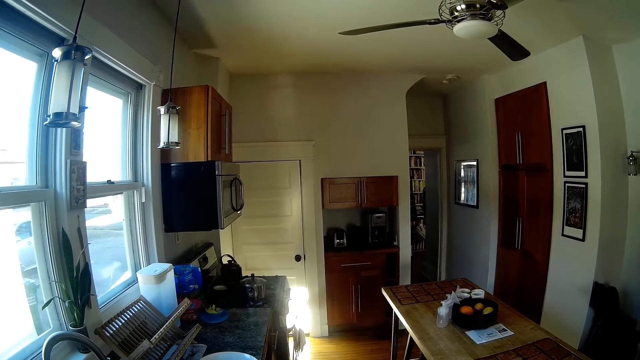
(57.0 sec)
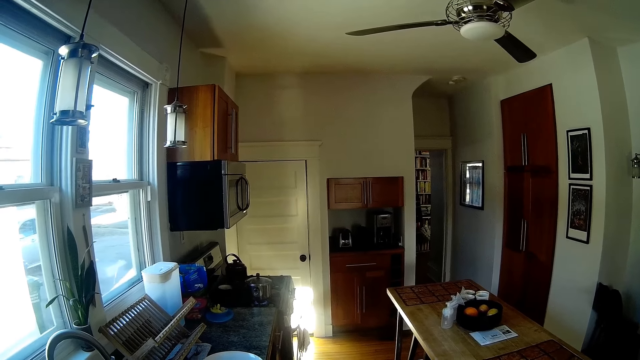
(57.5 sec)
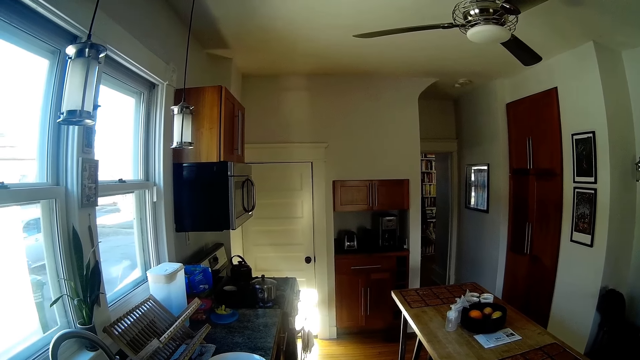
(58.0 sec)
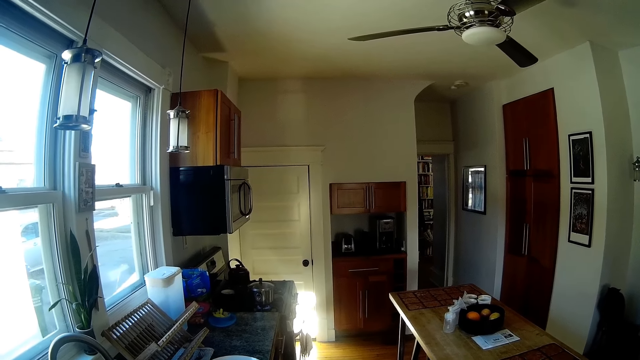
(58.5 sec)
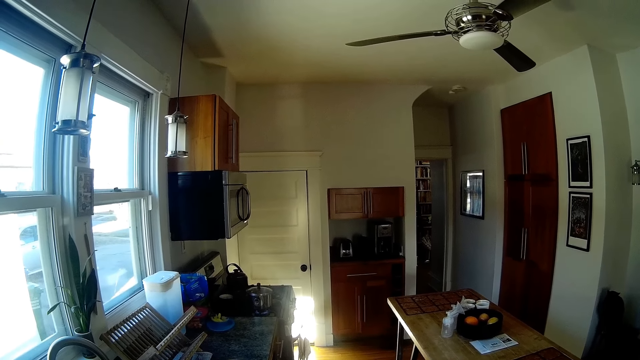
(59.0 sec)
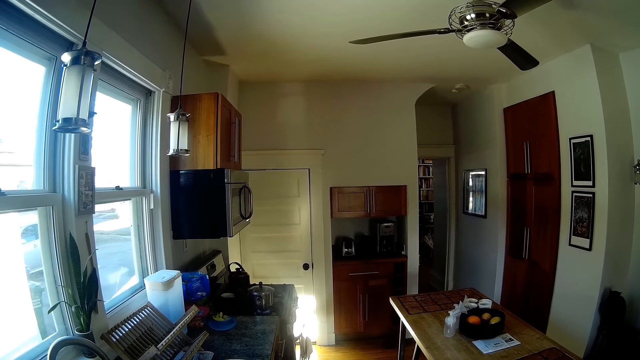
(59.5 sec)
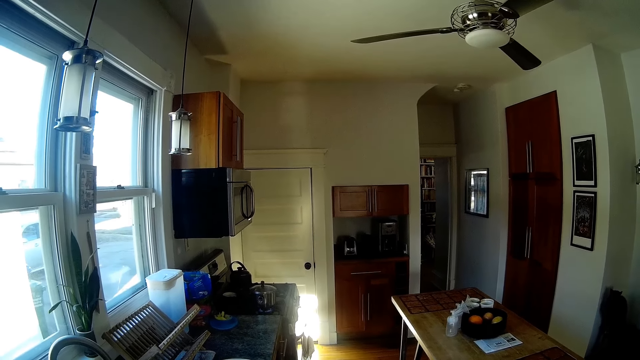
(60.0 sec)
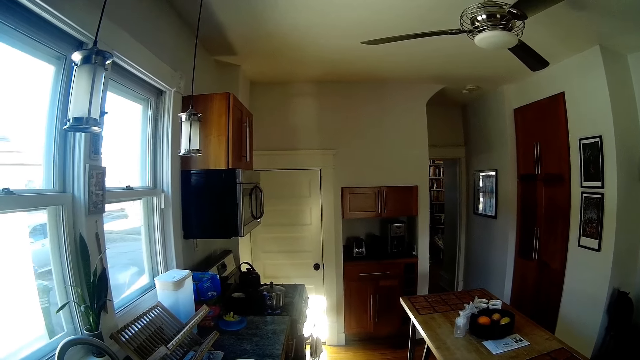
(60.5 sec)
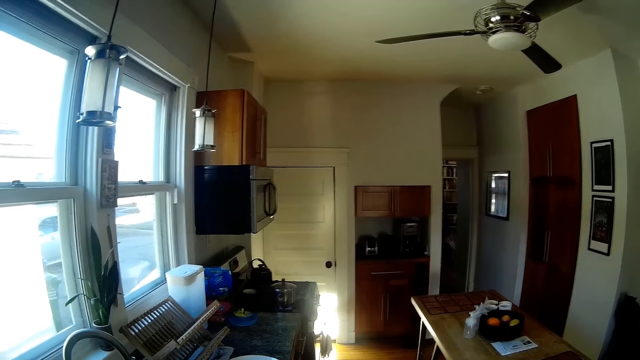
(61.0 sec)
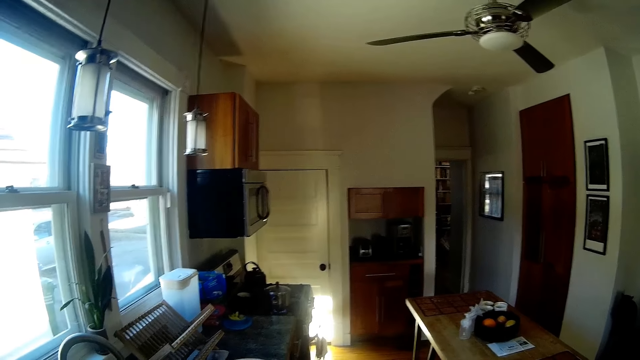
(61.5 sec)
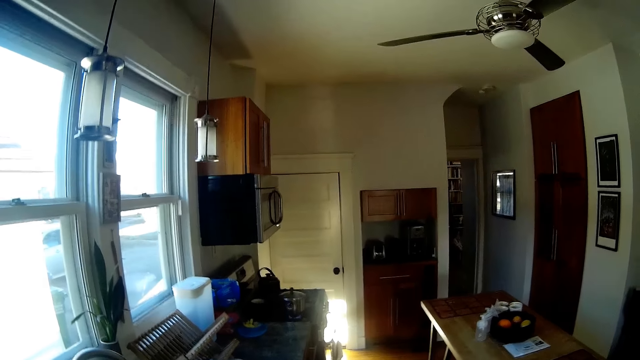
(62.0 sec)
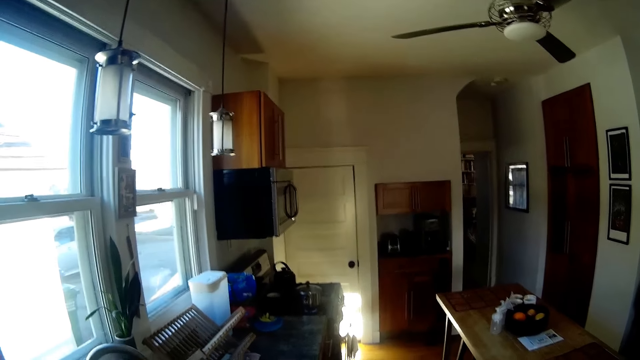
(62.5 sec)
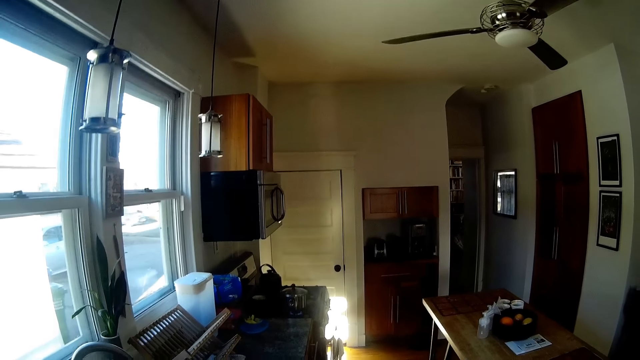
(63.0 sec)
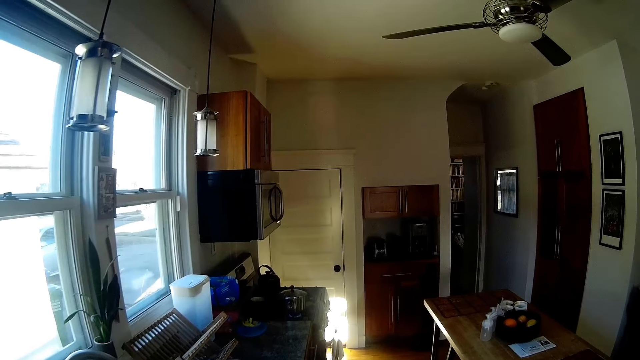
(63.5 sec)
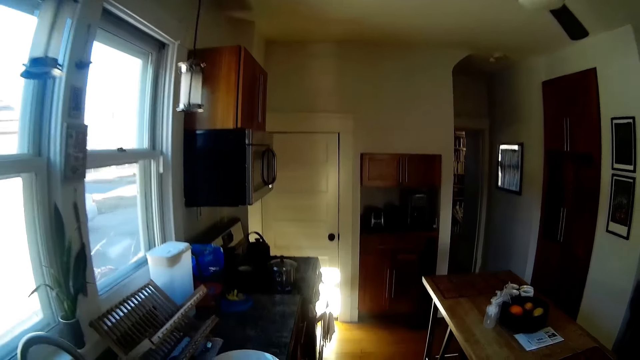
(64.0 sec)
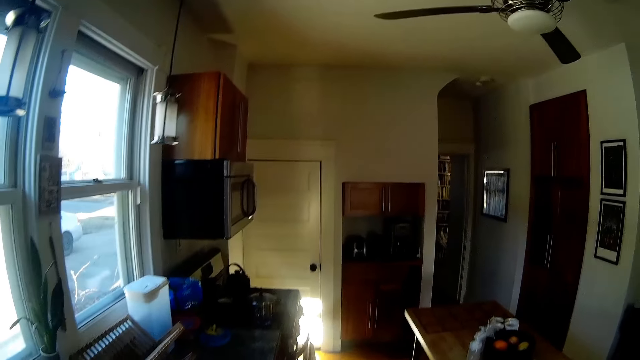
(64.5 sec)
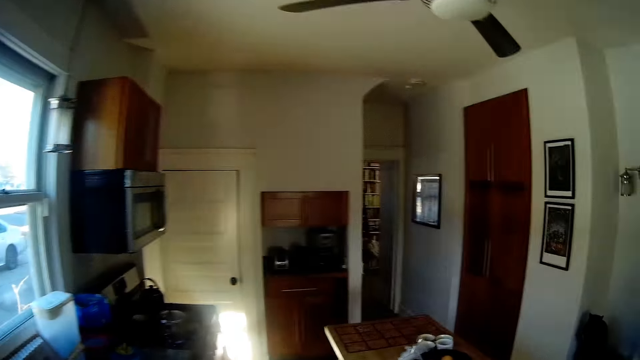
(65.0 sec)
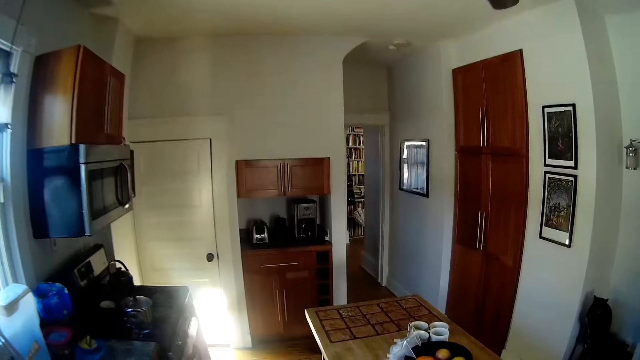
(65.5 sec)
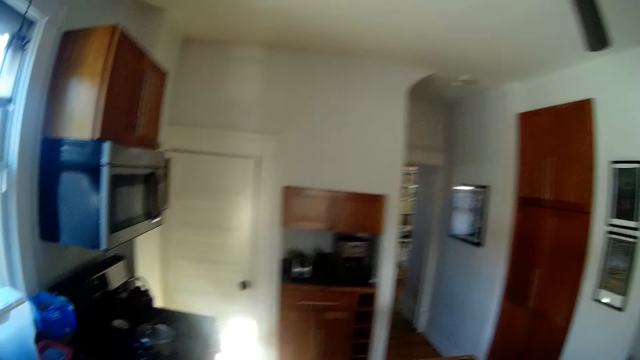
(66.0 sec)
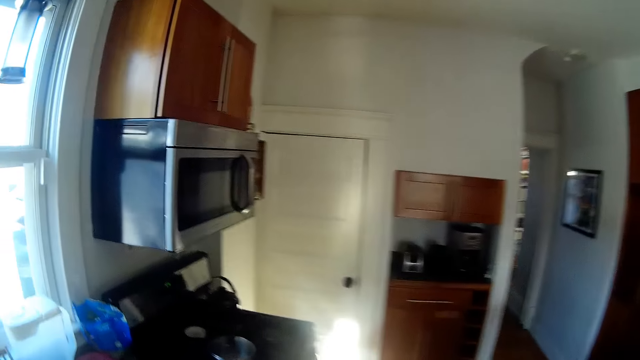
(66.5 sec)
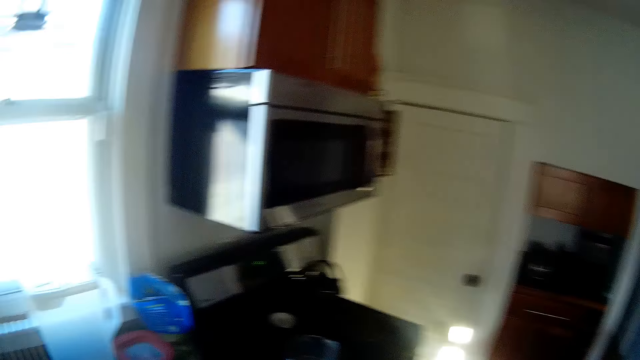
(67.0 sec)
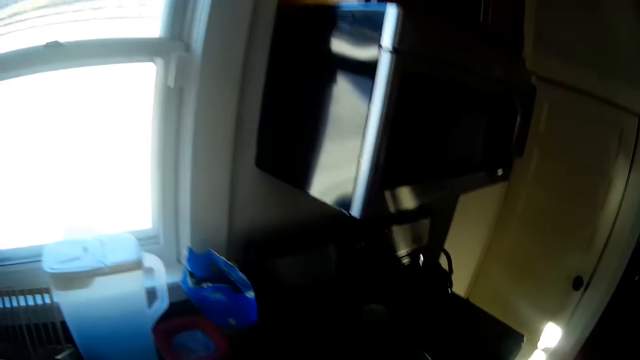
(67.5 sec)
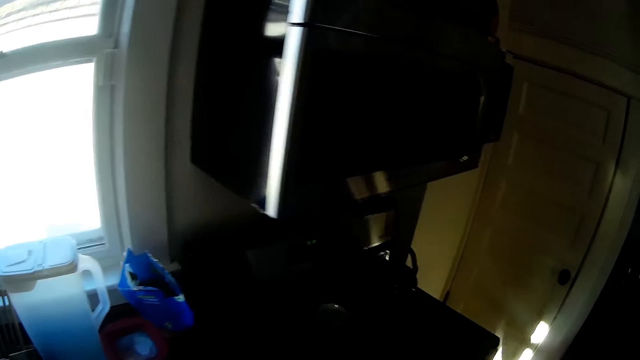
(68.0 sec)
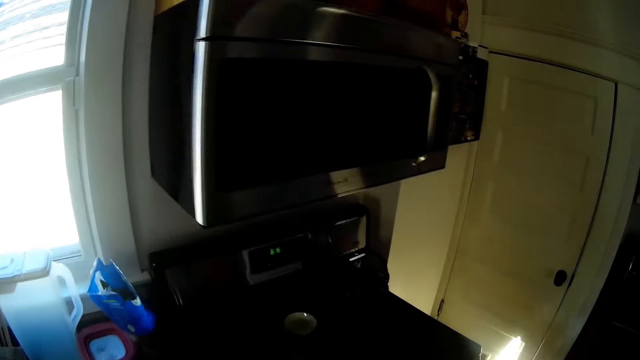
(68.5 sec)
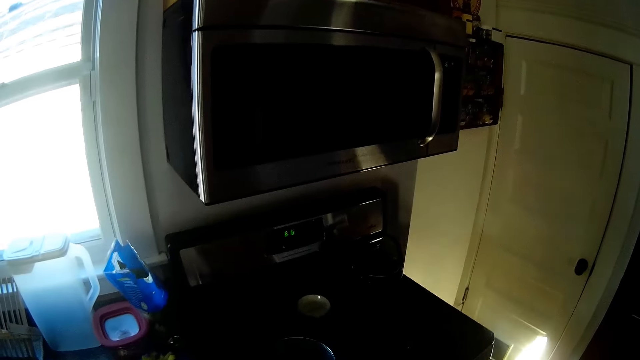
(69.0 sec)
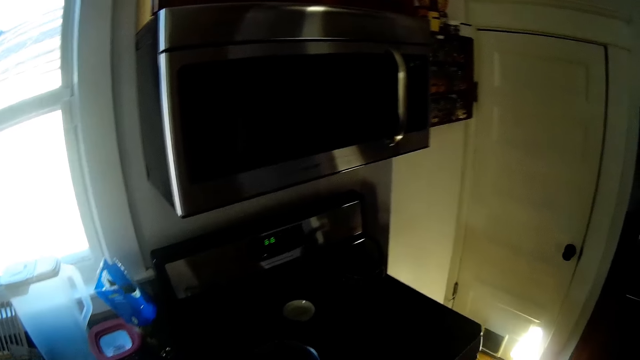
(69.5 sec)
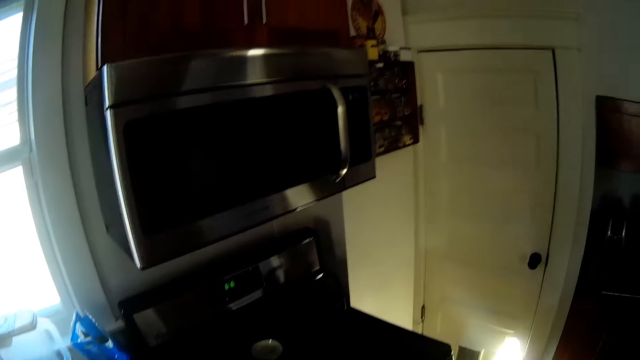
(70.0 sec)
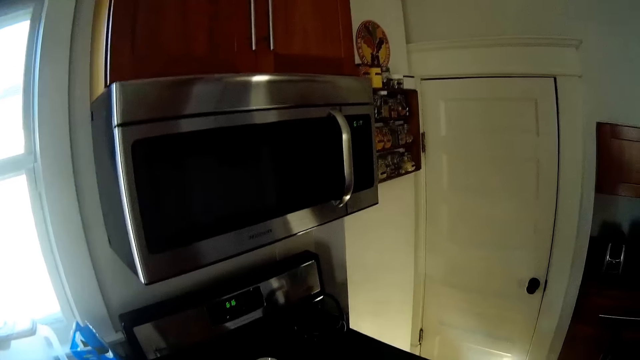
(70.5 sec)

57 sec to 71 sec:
The camera wearer looks at the fan on the roof. They move towards the white door. They look at the black microwave.

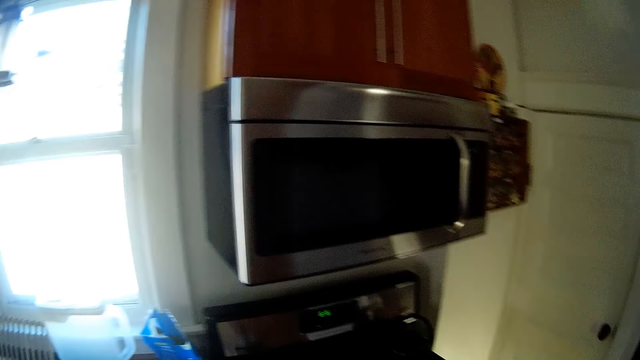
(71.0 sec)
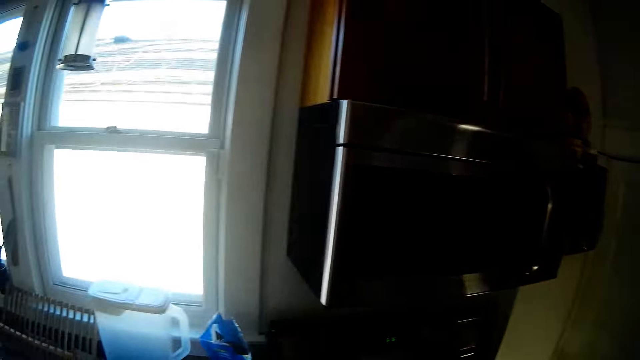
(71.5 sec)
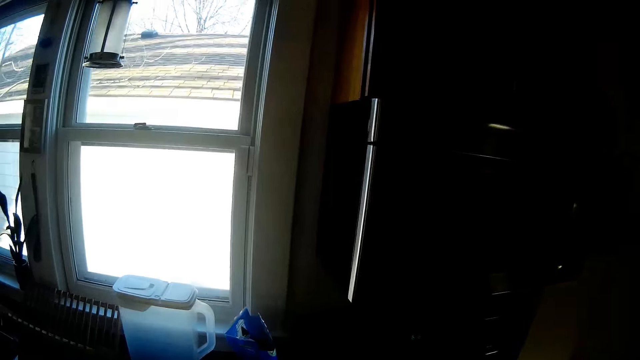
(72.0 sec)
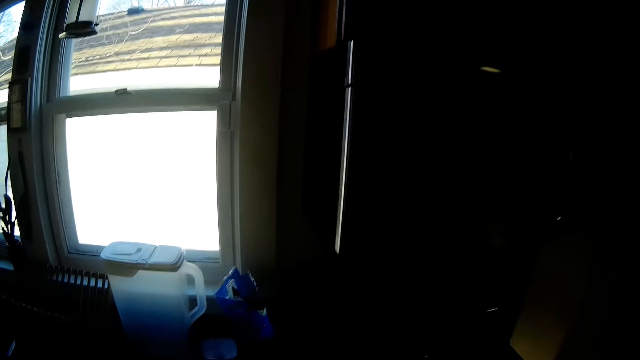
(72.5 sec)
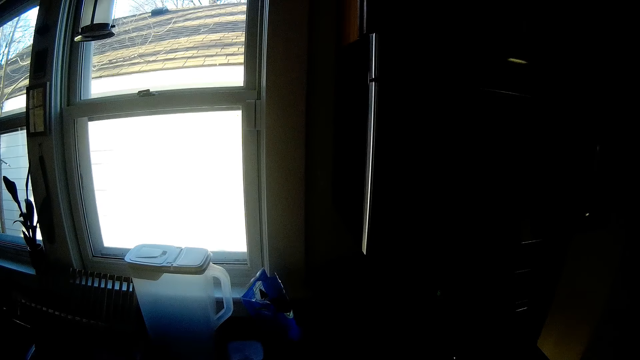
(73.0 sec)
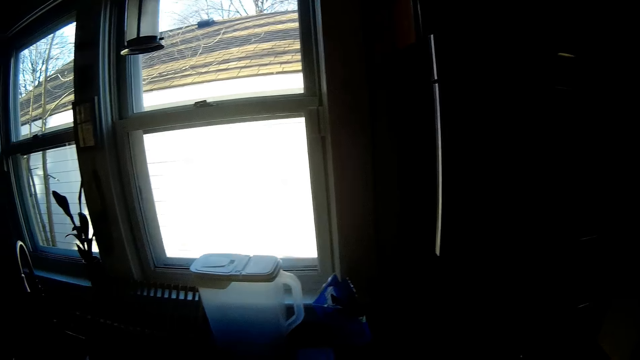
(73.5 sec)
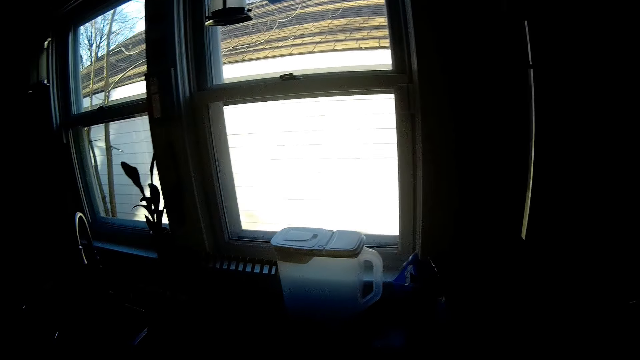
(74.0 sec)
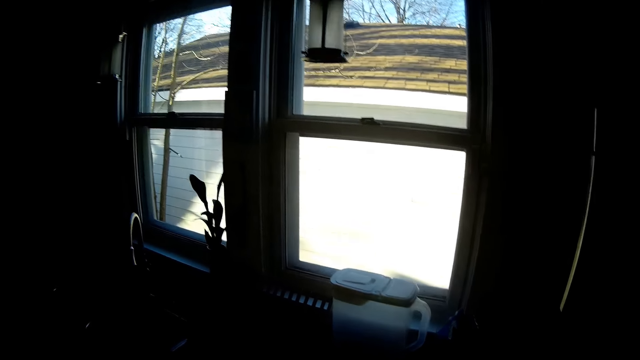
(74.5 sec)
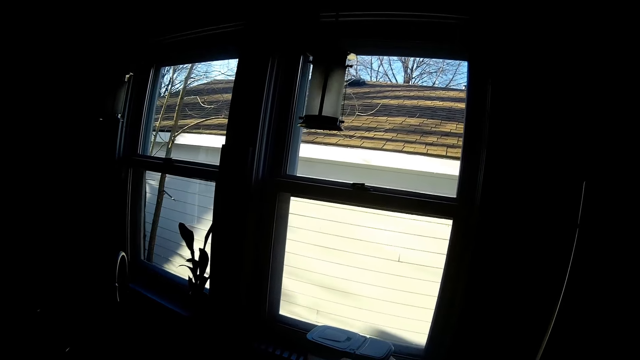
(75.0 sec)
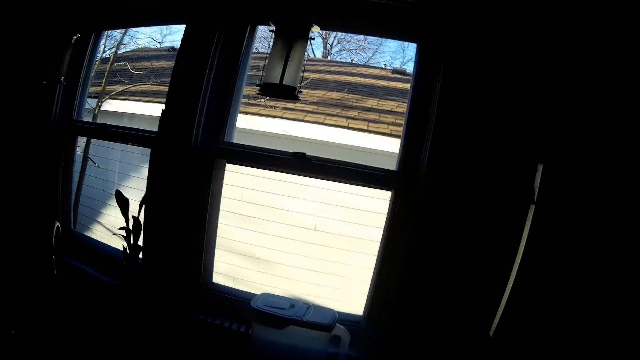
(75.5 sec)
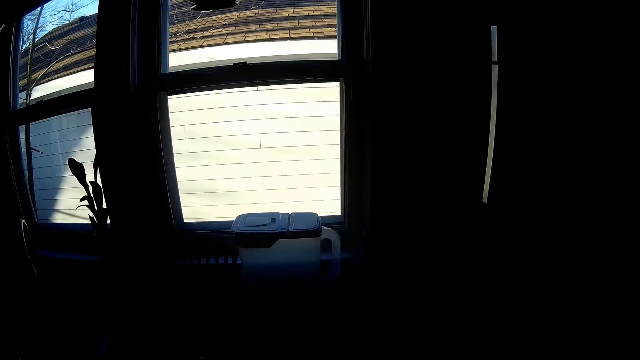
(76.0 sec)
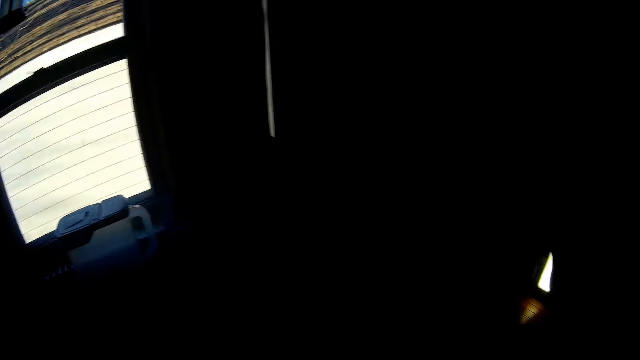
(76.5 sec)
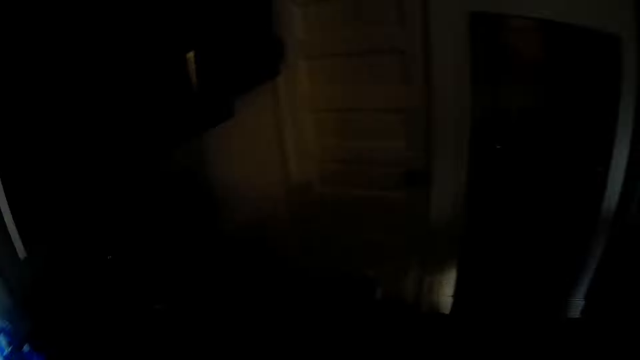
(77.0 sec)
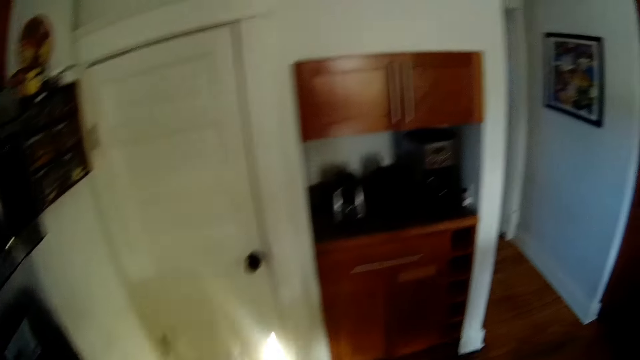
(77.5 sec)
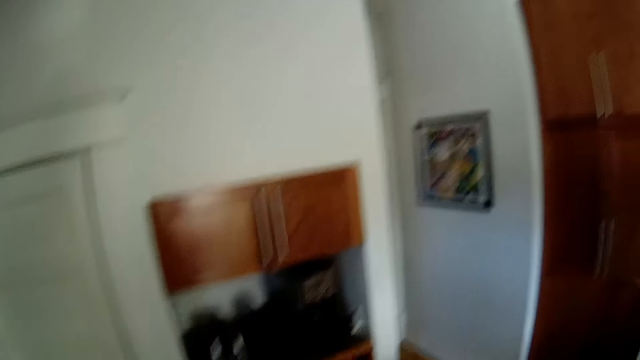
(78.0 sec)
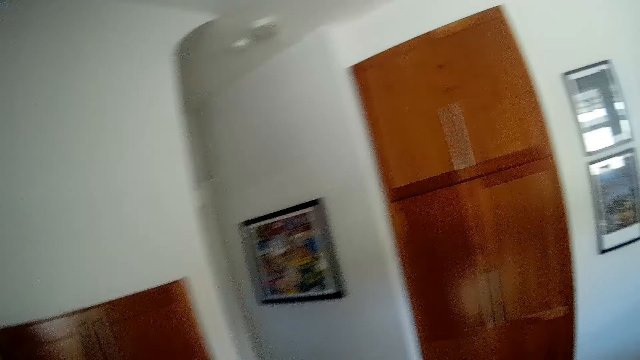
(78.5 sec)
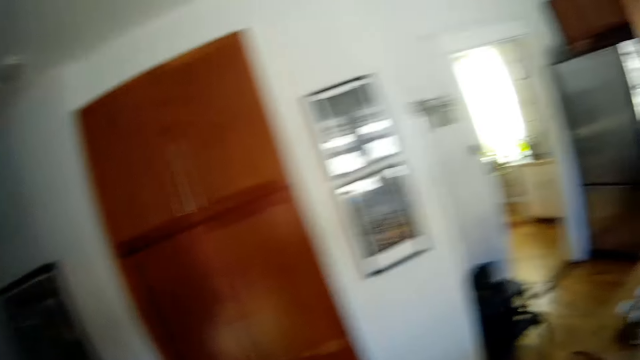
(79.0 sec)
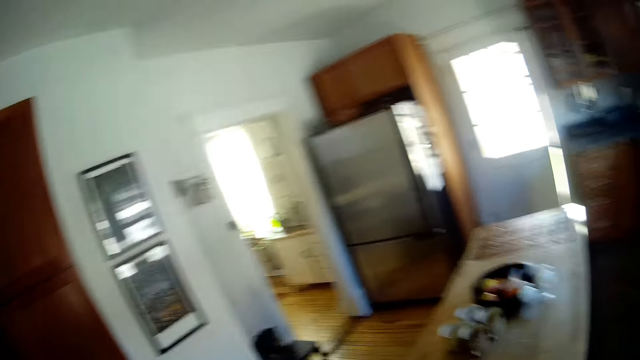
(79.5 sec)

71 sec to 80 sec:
The camera wearer looks through the window. They look around.
